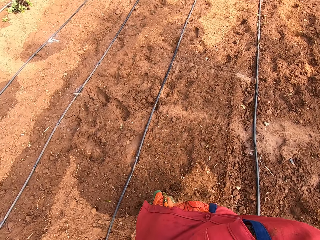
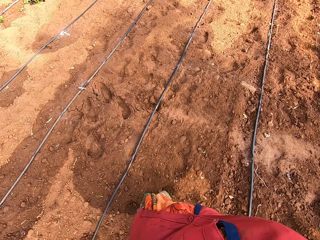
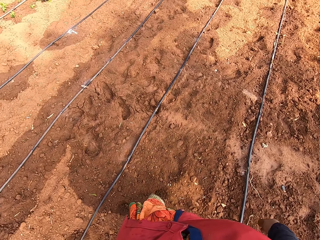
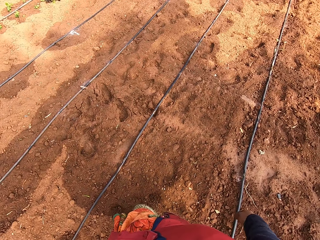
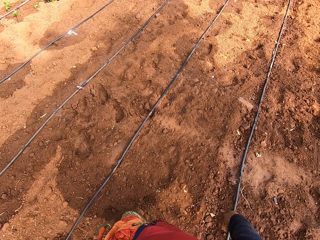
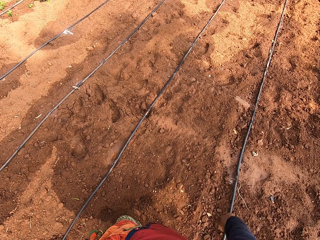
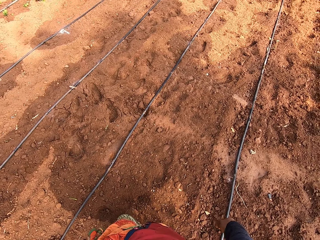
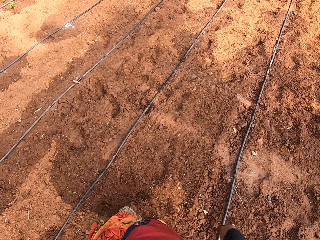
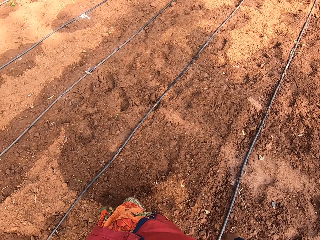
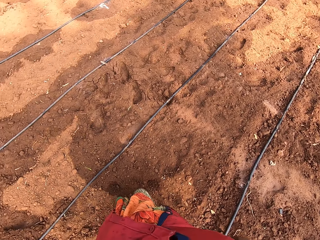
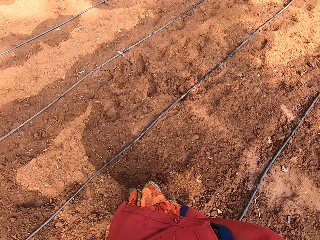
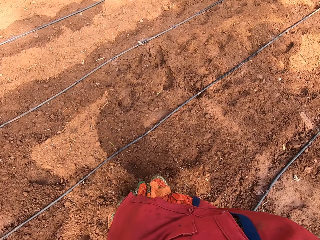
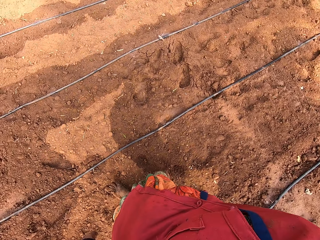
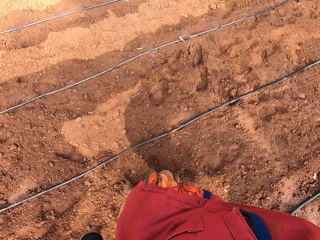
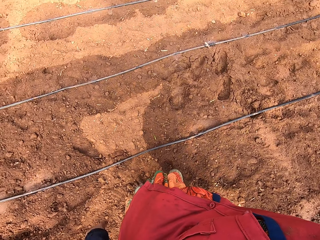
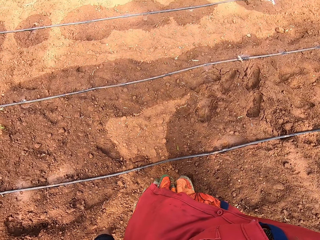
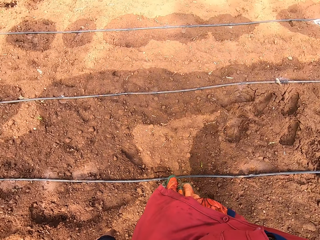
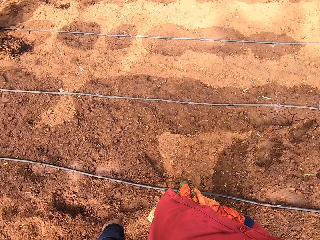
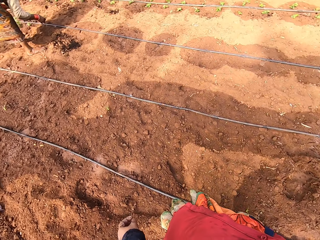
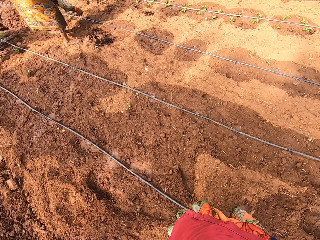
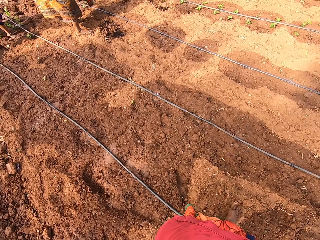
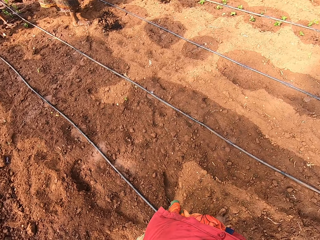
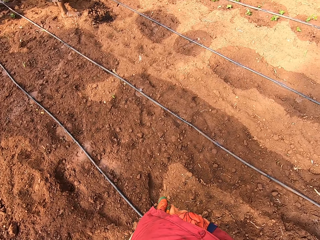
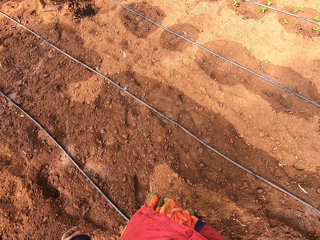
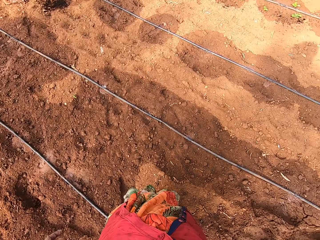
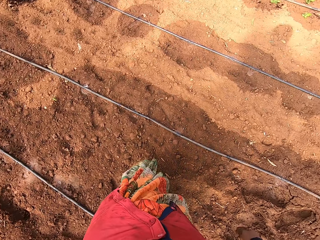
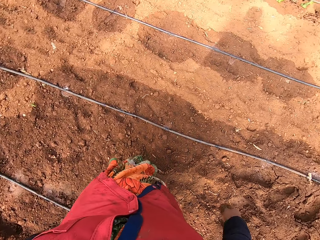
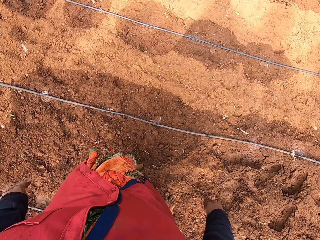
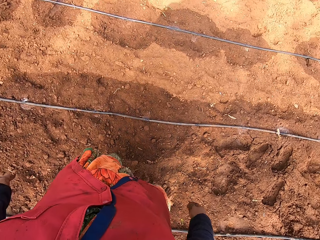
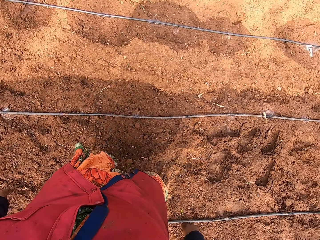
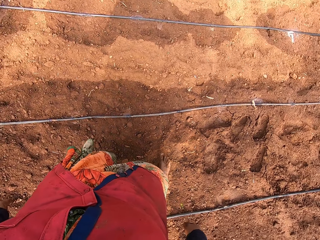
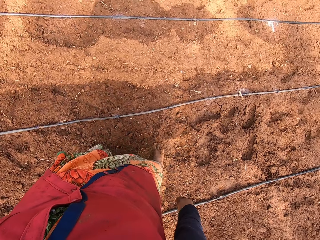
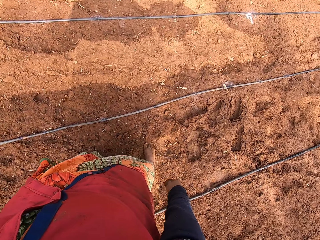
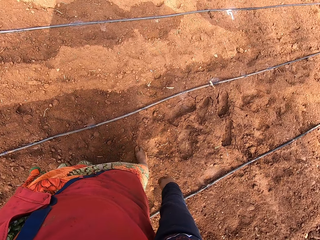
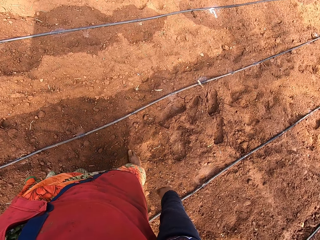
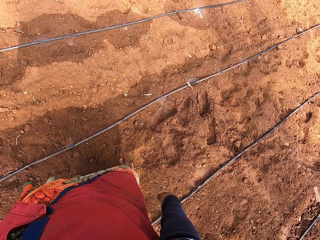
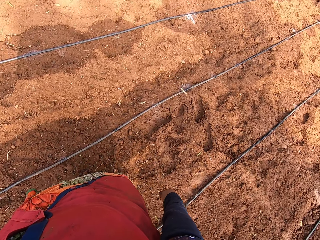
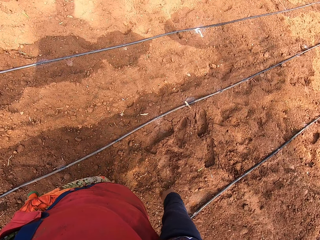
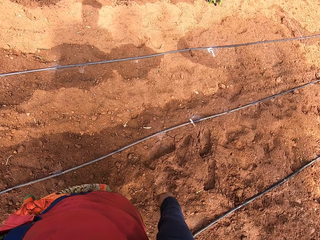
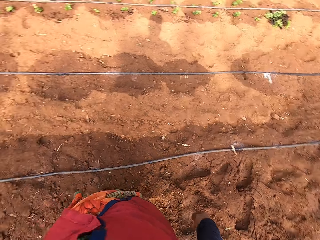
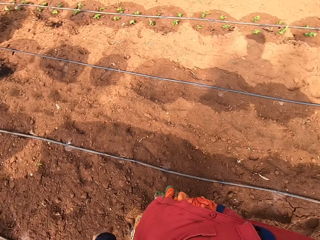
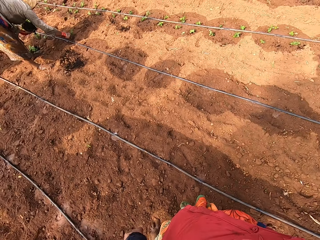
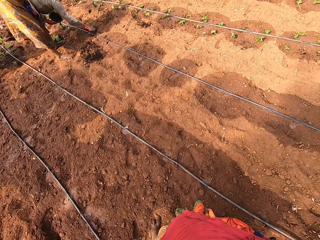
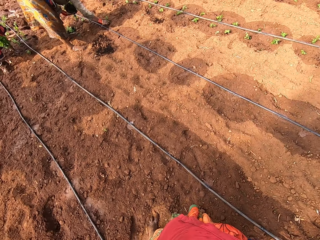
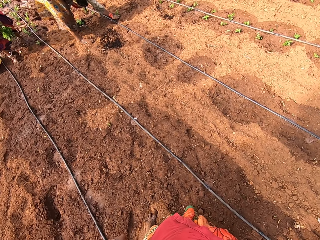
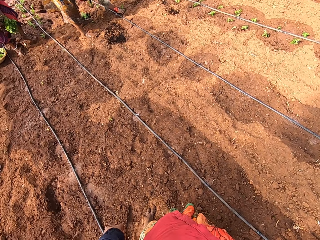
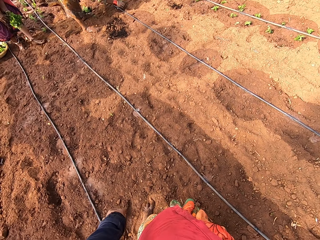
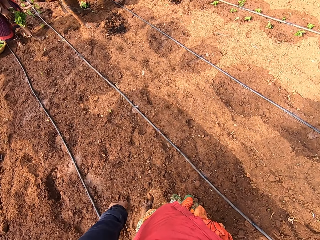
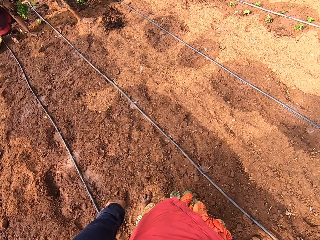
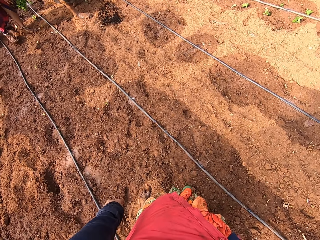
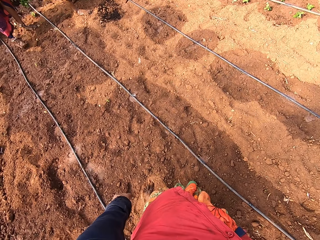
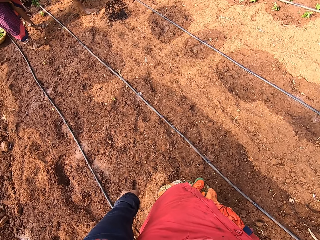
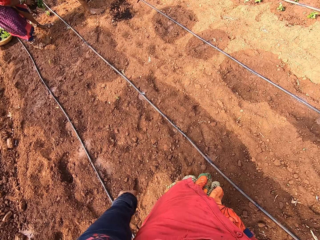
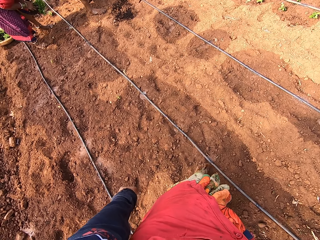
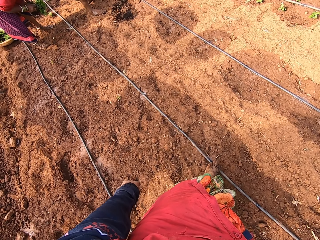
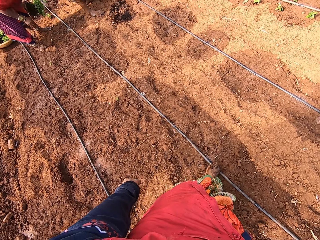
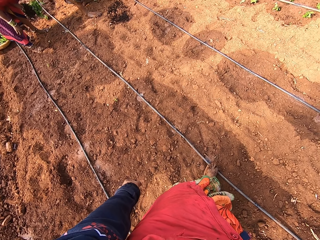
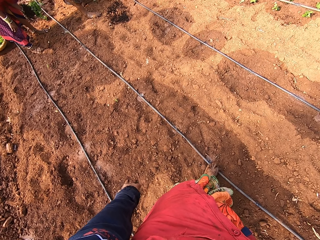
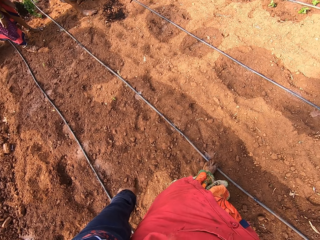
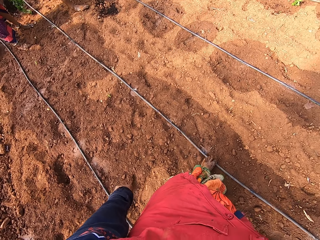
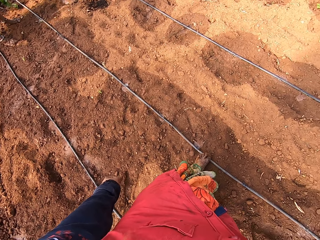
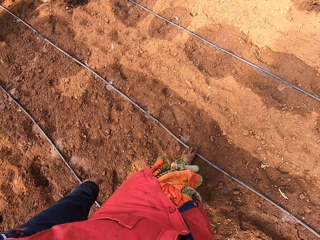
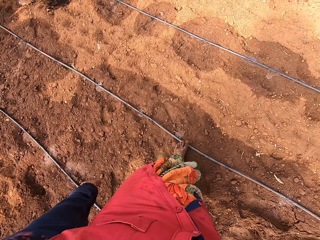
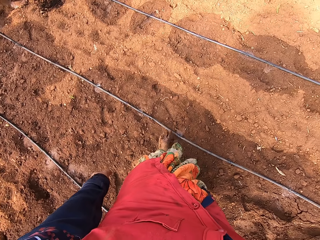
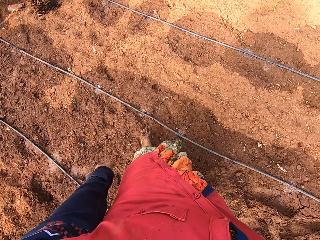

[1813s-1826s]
The camera wearer walks around the farm. A woman pushes the plant roots into the ground with her right hand. The camera wearer looks around the farm.

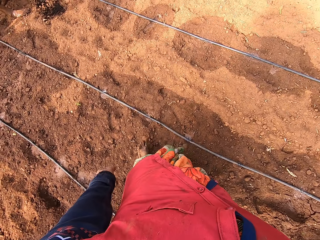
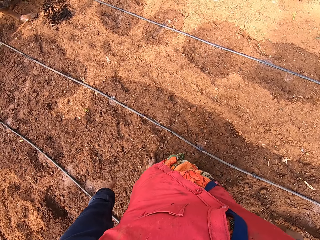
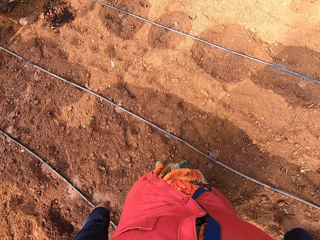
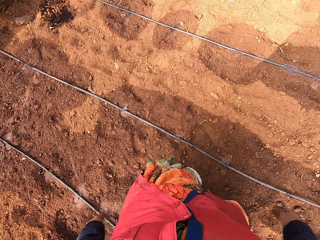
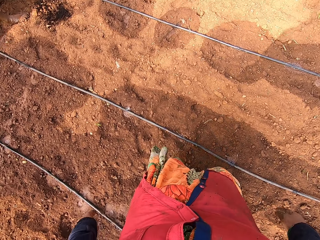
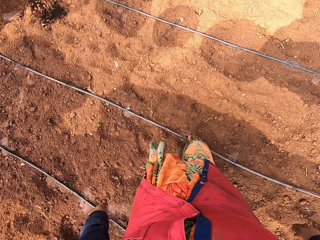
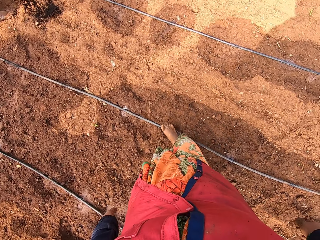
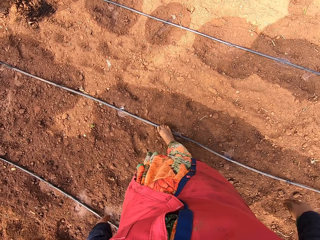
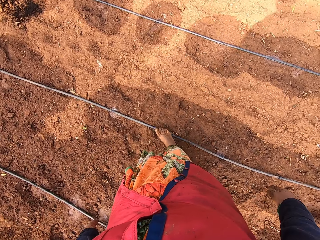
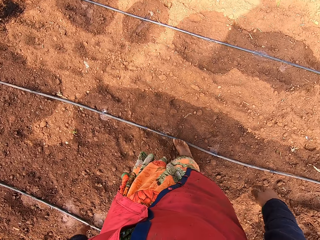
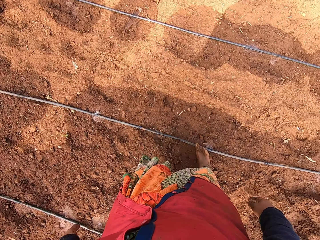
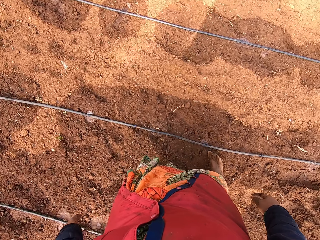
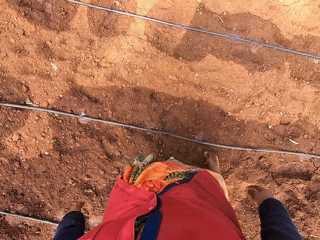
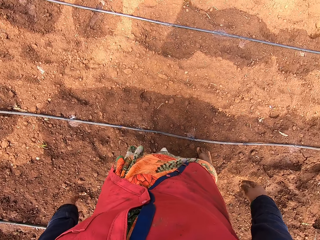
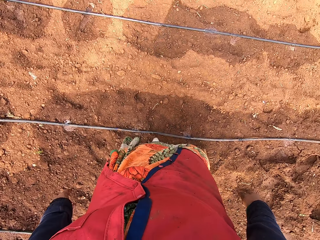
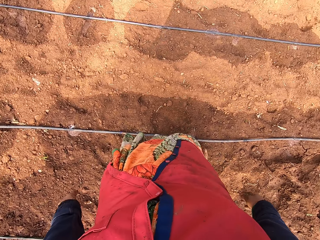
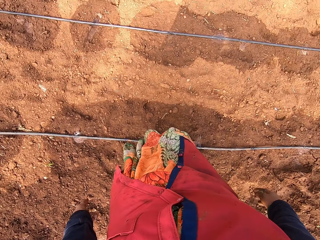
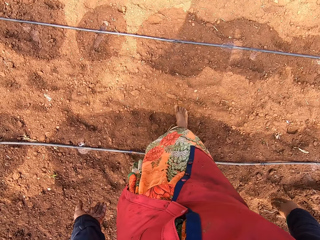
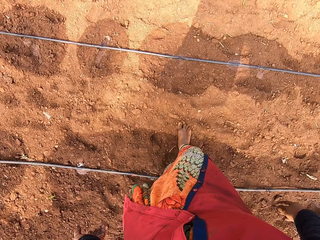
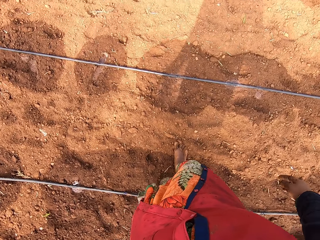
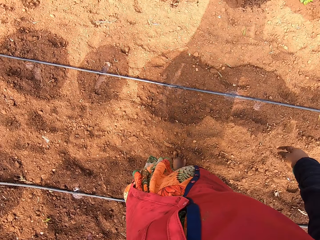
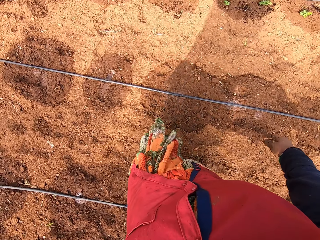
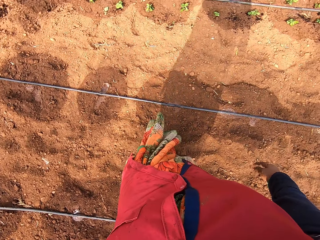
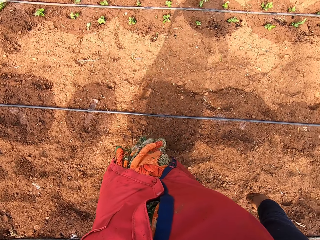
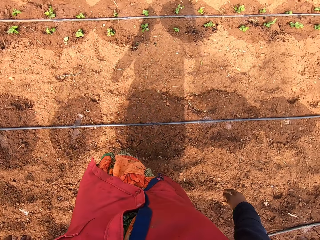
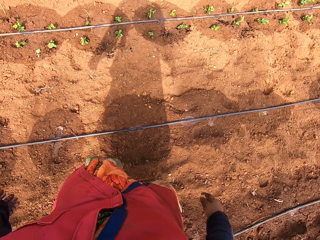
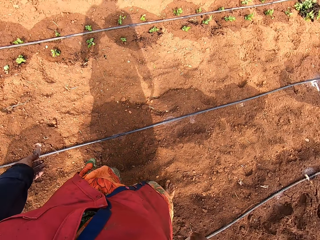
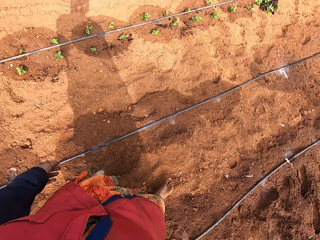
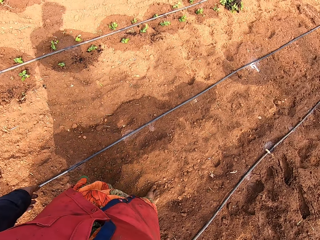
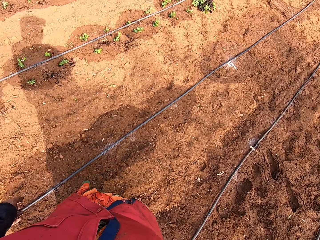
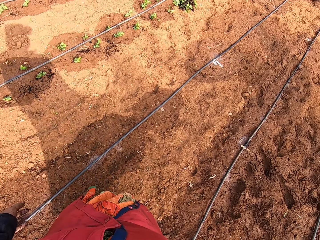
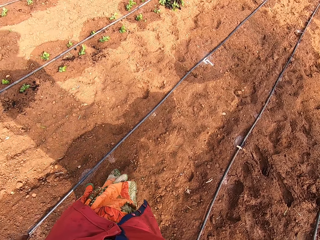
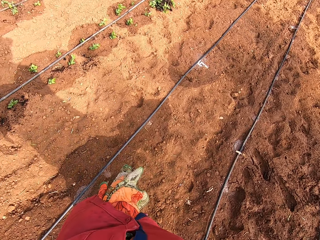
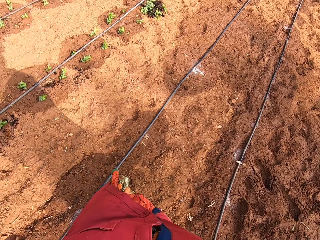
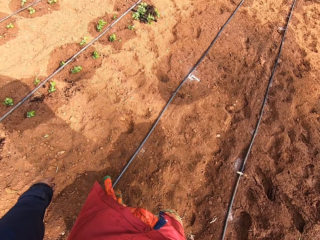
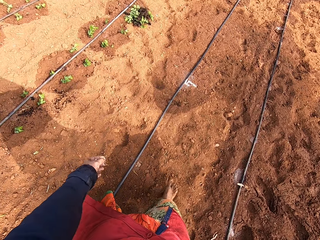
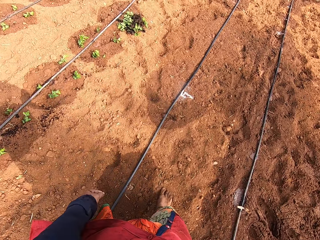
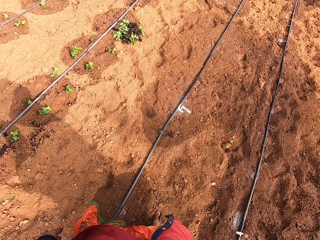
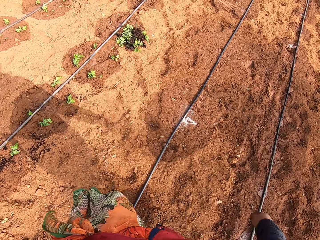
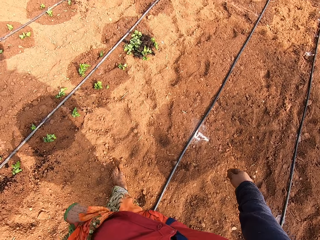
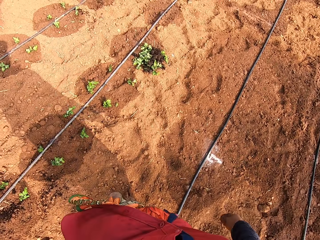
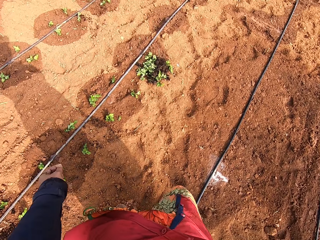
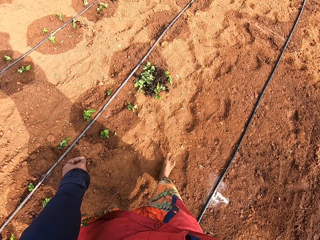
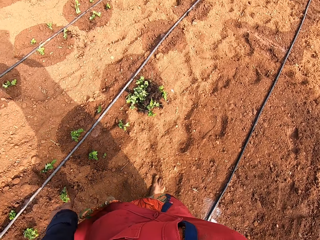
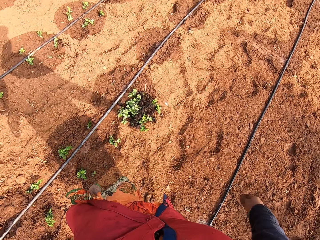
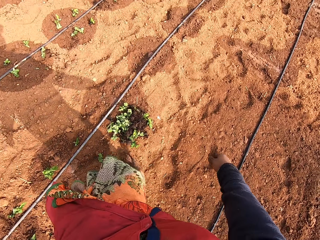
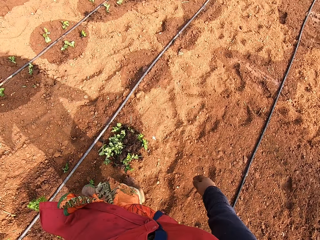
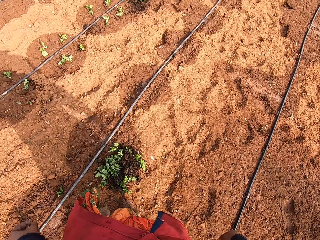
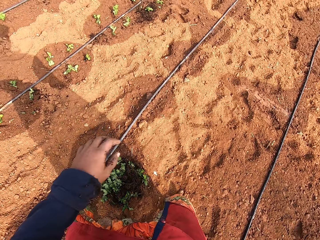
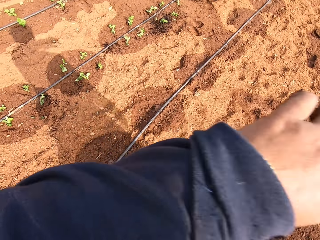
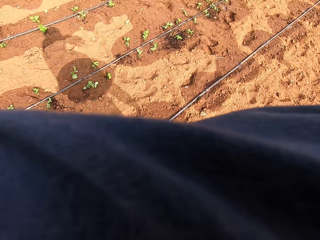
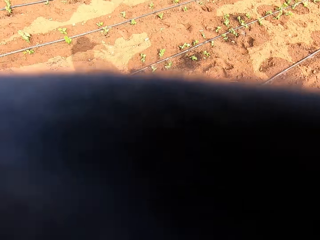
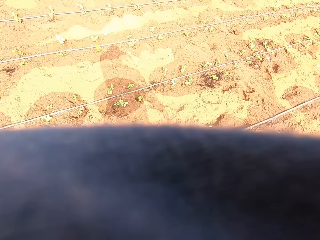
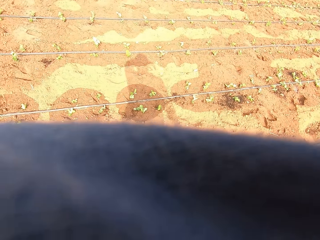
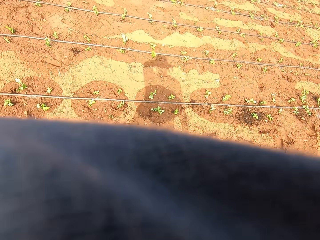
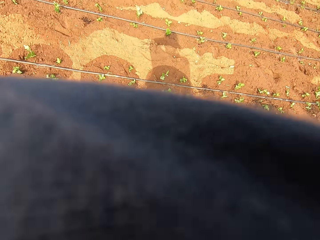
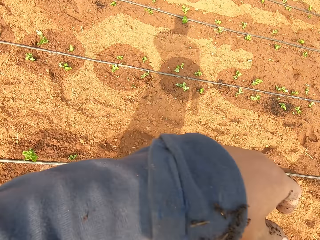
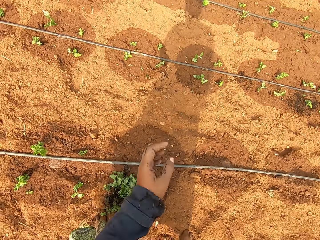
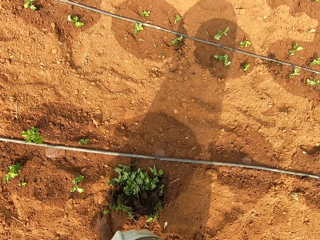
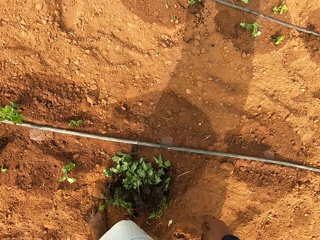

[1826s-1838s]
The camera wearer walks around the farm. They touch something.
